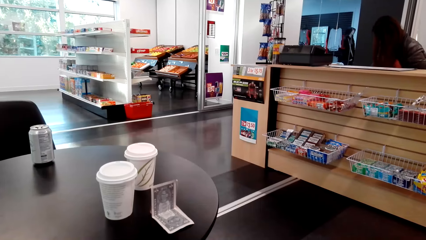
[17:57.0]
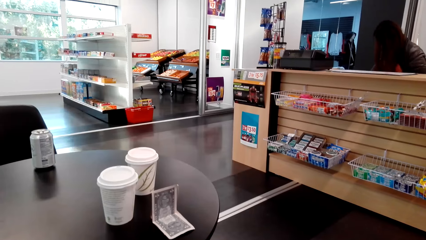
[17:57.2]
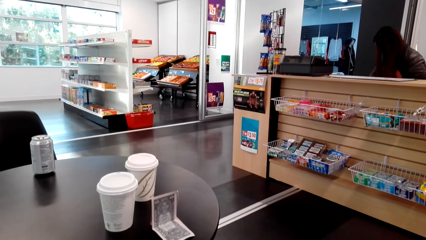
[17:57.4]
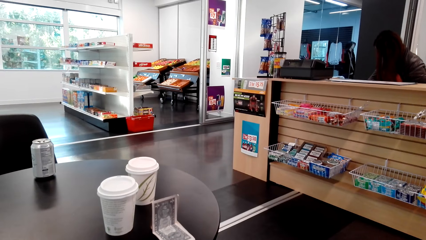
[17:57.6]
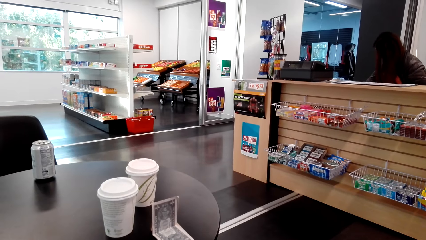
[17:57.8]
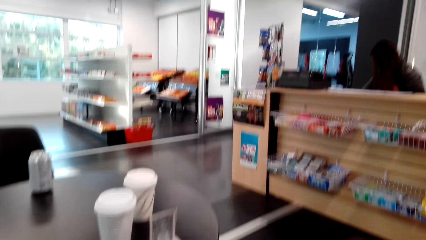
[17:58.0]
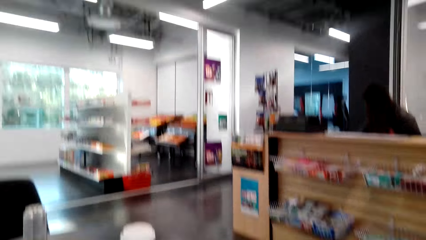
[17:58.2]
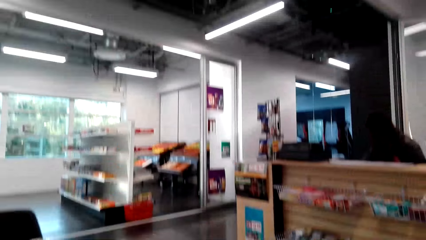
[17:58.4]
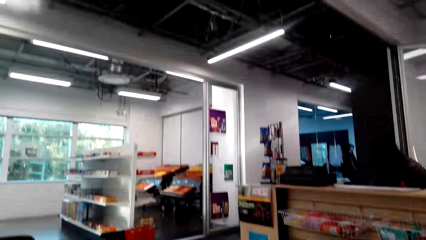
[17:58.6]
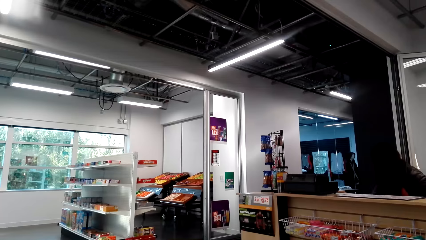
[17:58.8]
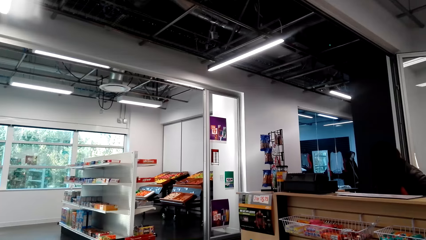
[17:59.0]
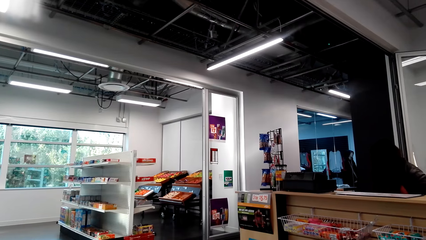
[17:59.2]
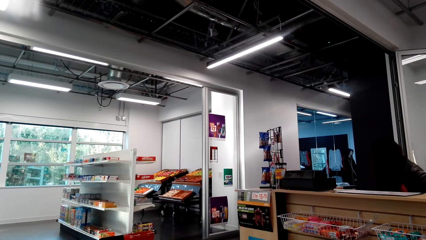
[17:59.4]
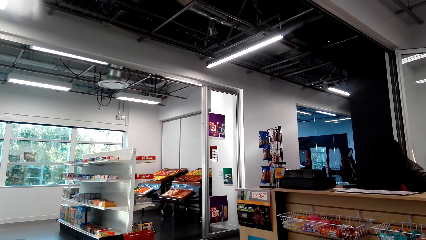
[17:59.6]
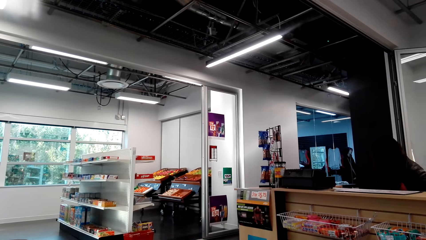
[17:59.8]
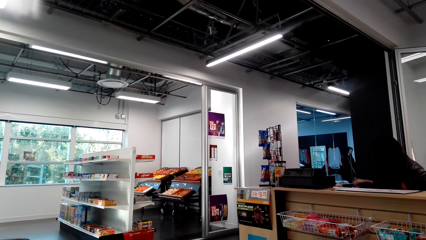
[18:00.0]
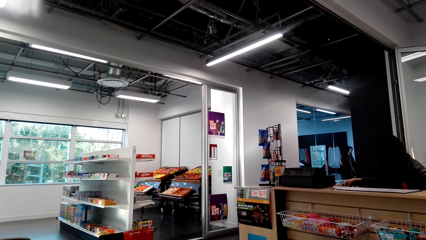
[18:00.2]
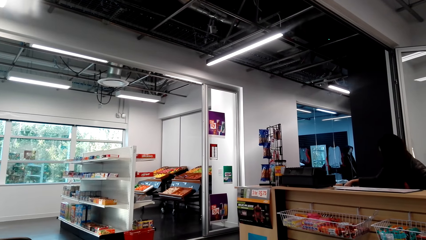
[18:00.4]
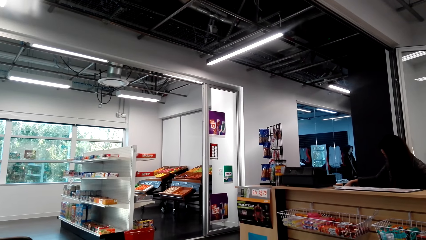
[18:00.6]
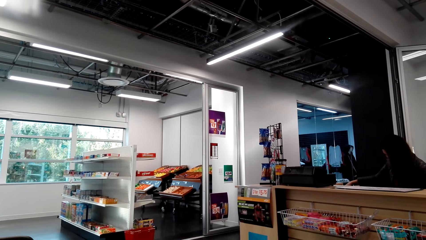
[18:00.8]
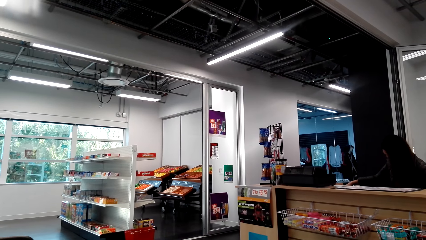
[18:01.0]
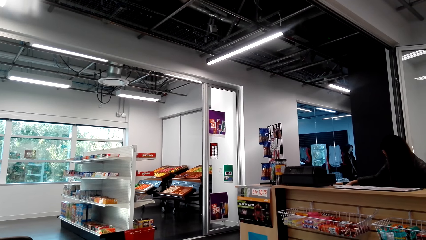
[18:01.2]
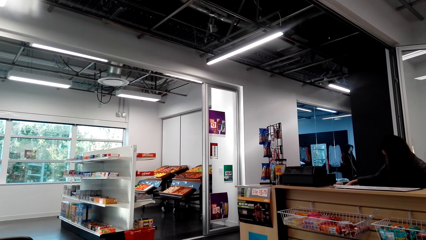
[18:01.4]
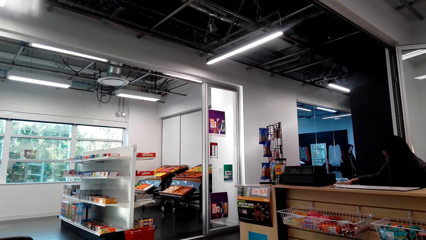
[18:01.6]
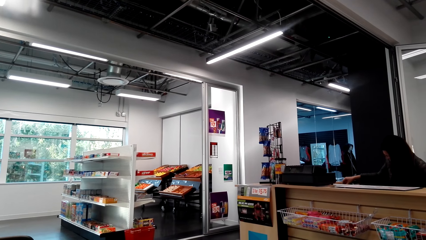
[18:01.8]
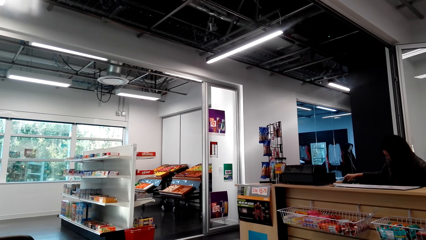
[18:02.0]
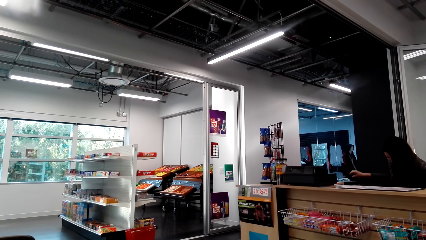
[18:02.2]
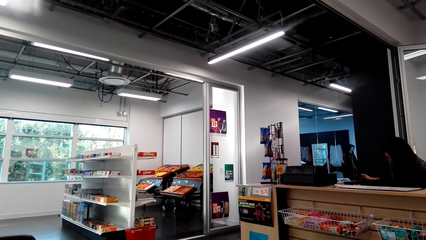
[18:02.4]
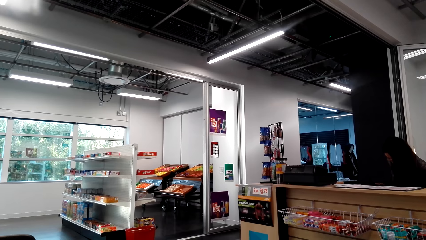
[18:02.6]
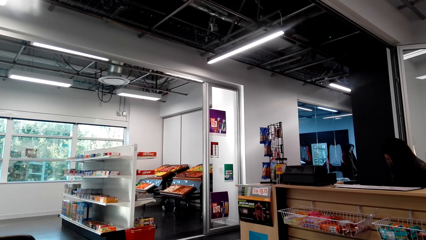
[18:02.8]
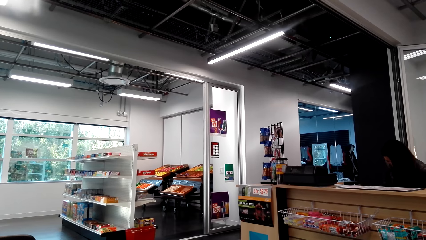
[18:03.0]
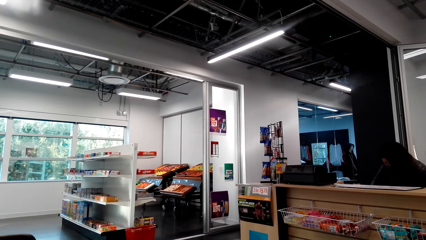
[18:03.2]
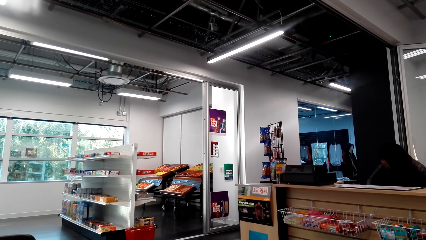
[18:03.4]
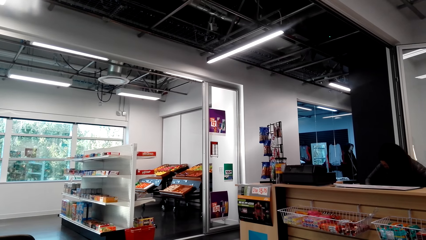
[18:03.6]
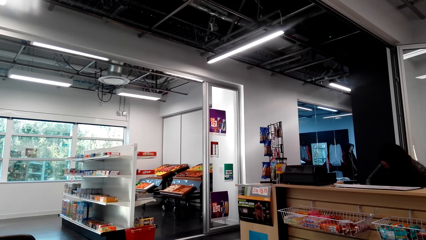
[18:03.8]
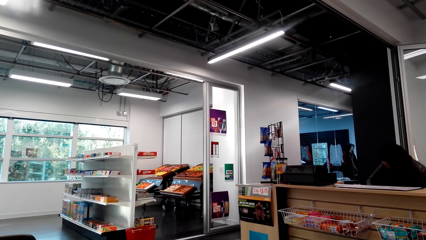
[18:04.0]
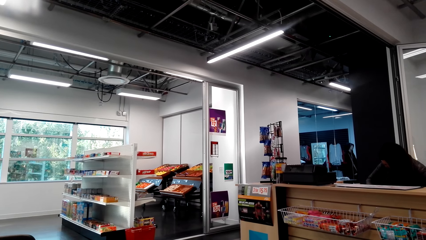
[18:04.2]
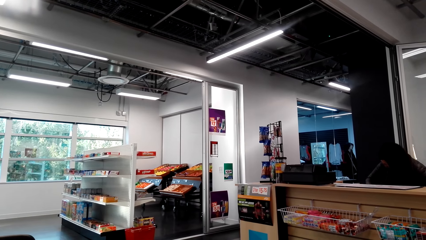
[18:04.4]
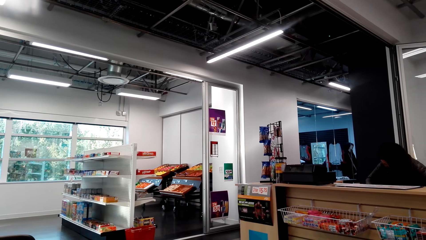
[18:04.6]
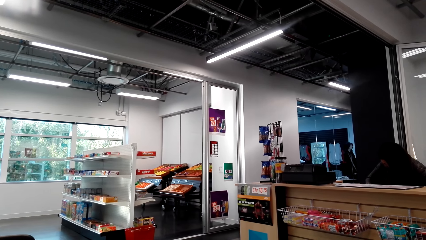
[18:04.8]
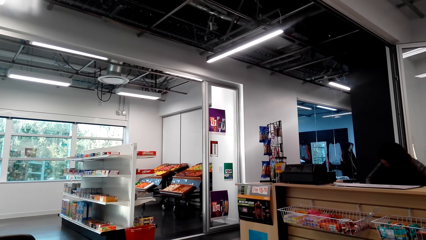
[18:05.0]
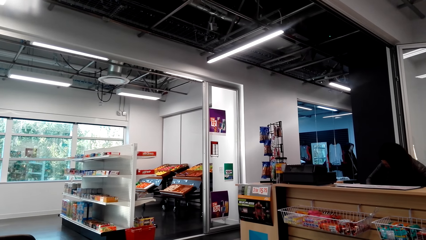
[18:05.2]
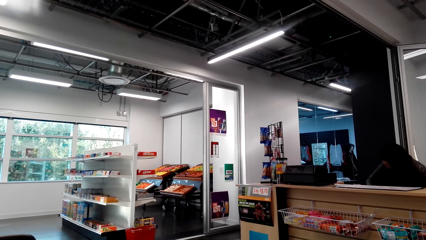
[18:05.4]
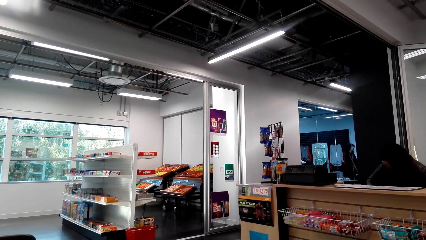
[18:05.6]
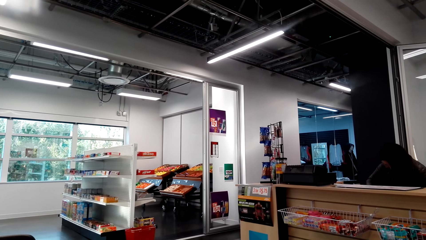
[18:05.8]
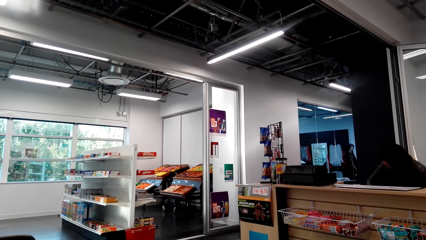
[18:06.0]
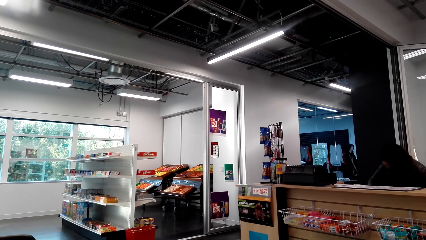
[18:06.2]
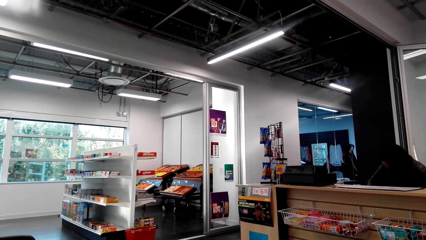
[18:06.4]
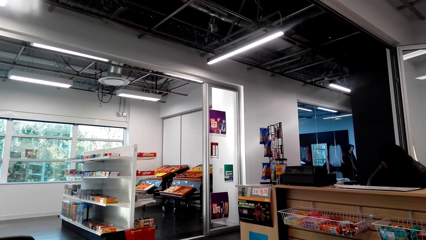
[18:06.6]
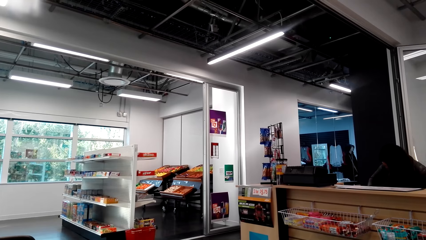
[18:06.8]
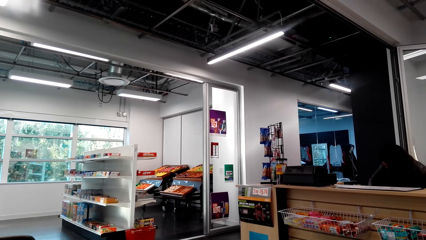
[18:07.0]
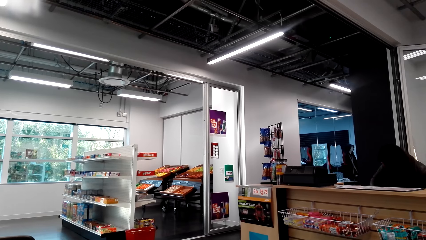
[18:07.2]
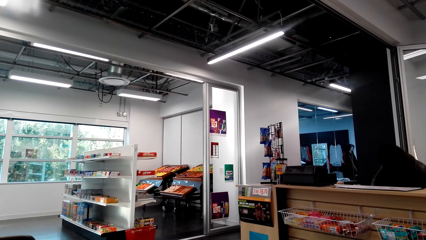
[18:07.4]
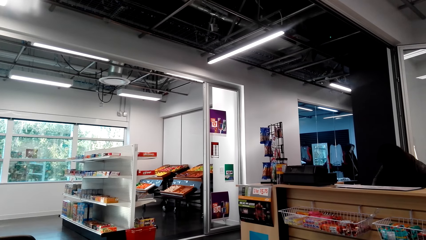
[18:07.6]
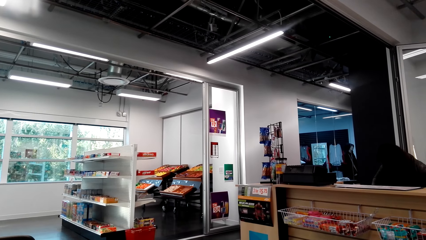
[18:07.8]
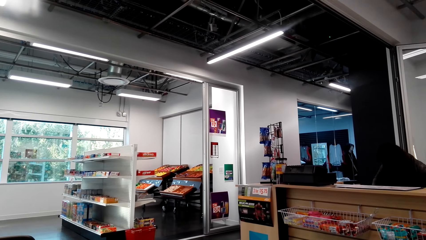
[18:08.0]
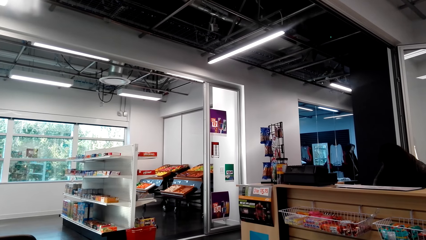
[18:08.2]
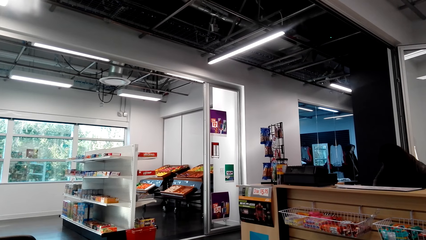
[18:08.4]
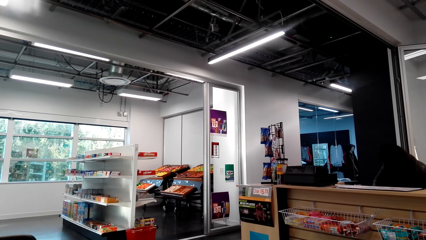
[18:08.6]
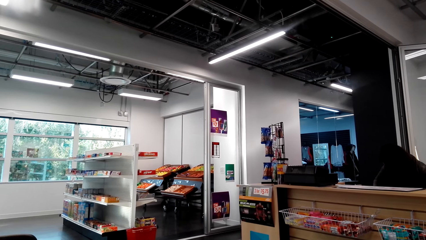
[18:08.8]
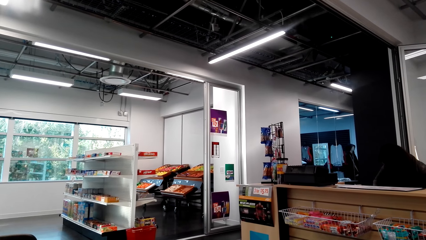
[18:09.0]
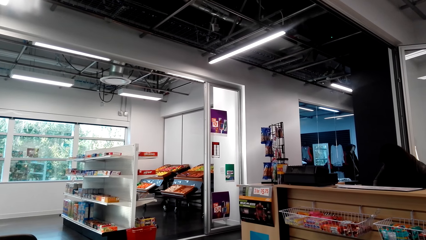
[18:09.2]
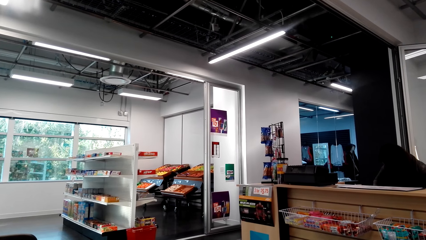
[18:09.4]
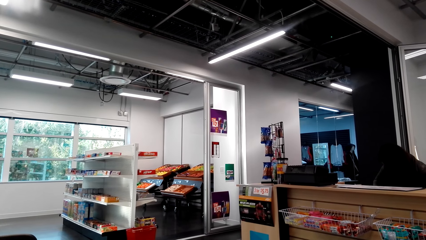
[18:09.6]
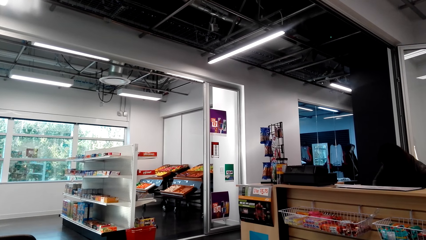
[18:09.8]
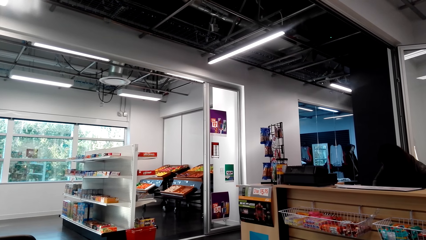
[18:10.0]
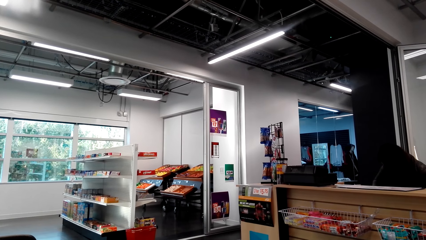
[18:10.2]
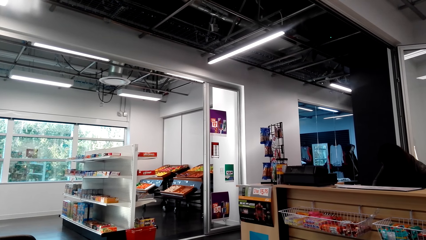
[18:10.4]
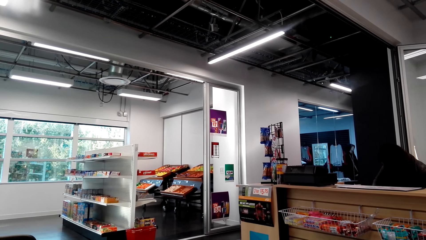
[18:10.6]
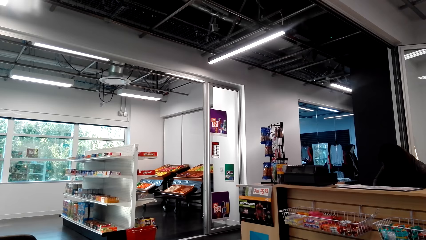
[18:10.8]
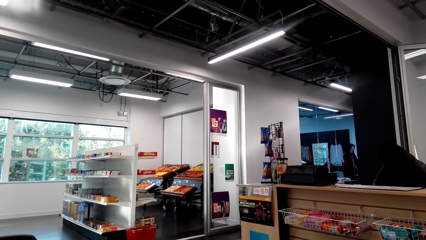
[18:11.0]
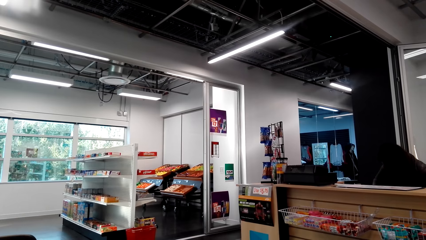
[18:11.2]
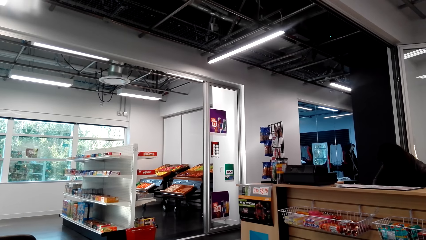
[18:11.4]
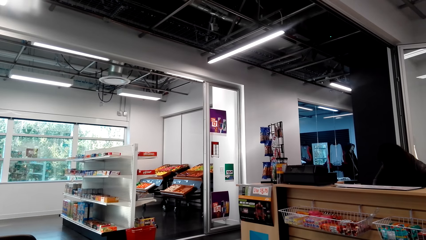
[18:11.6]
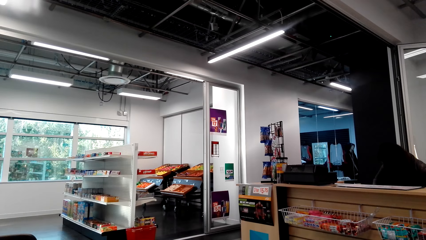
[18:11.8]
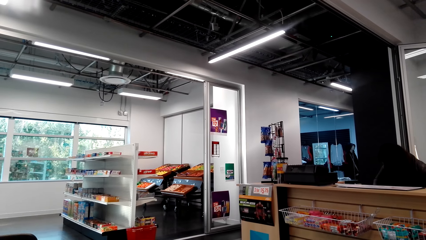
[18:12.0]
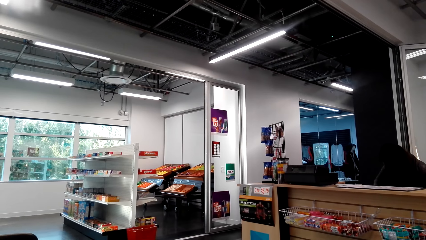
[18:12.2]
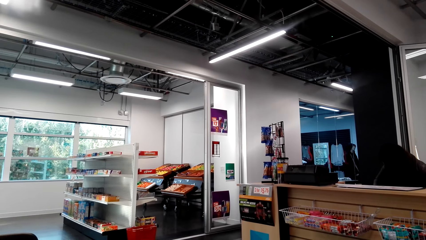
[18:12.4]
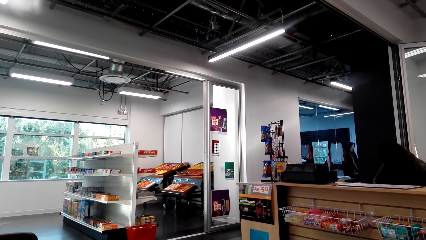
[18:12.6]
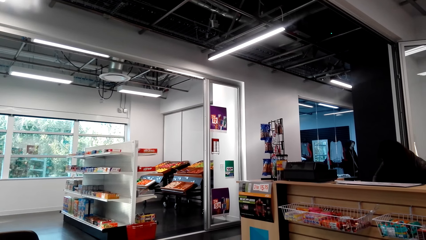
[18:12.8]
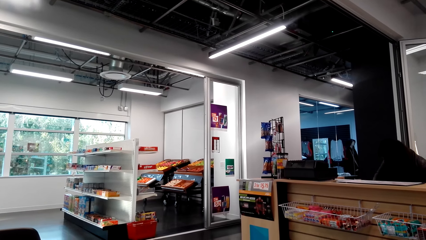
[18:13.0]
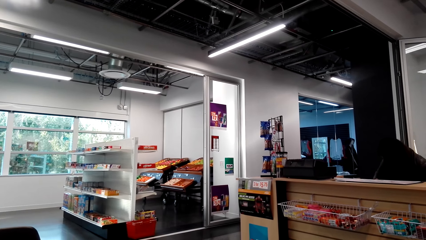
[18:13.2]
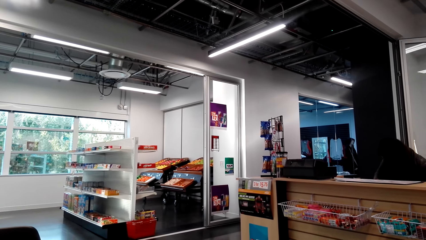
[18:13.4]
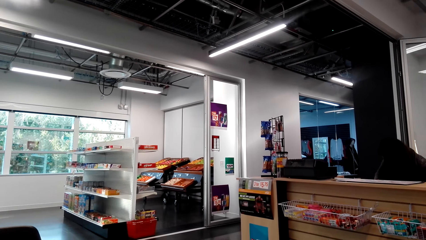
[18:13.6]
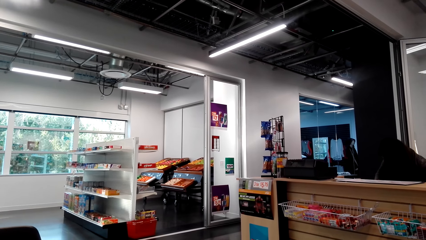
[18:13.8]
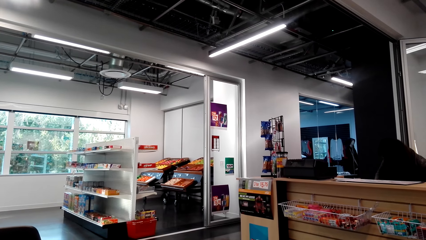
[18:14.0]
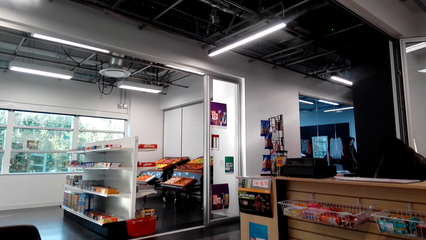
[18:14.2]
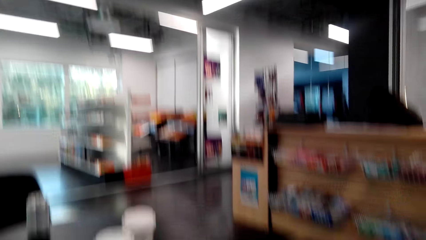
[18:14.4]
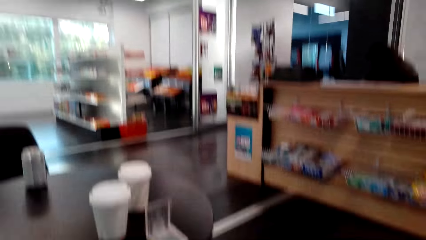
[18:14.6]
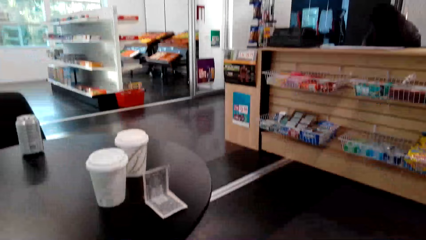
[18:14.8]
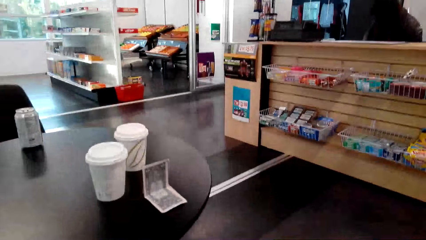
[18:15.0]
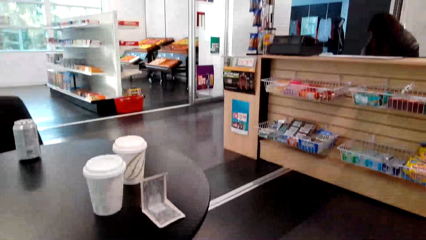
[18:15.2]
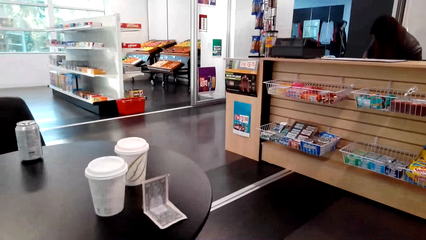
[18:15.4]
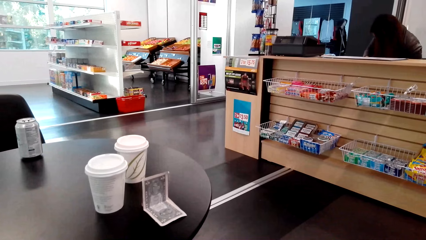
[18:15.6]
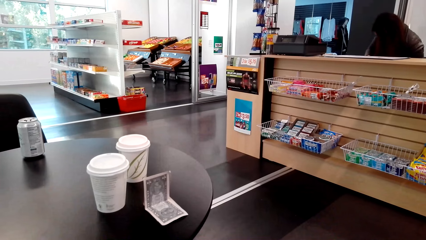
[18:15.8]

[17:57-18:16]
The camera wearer looks up. A person picks something with the right hand. The camera wearer looks in front.
